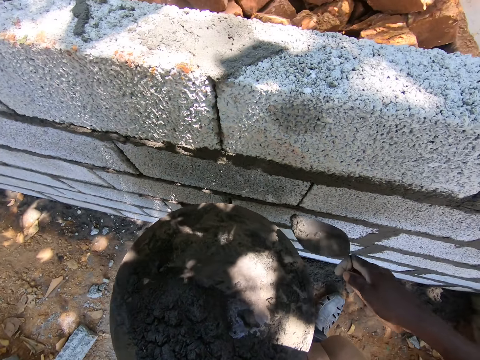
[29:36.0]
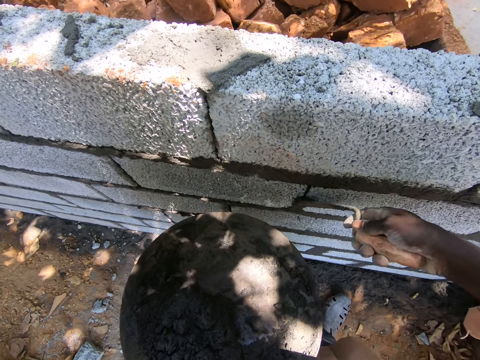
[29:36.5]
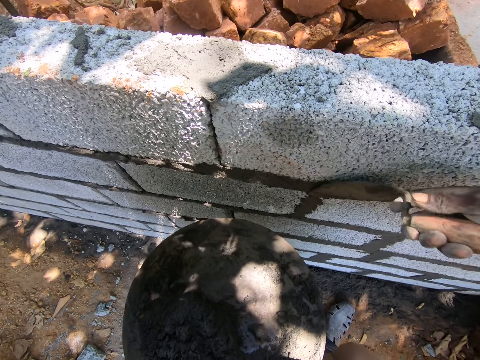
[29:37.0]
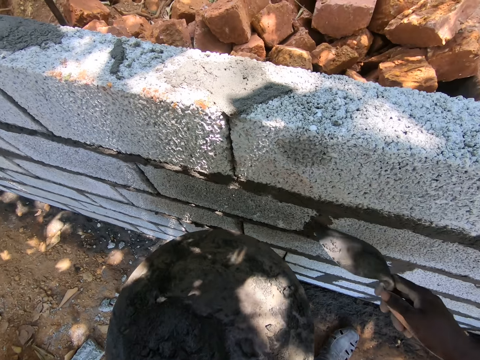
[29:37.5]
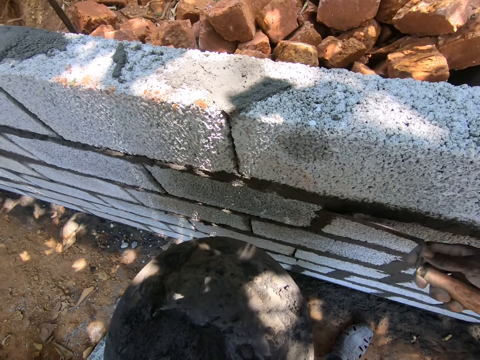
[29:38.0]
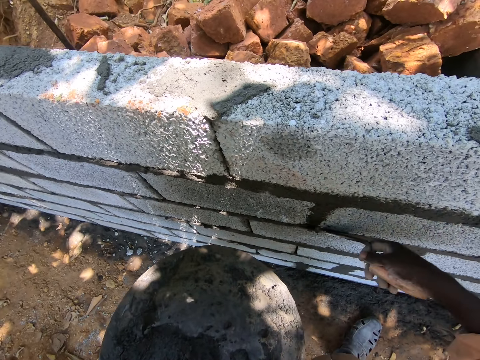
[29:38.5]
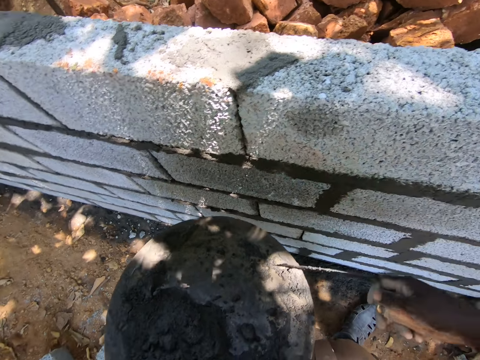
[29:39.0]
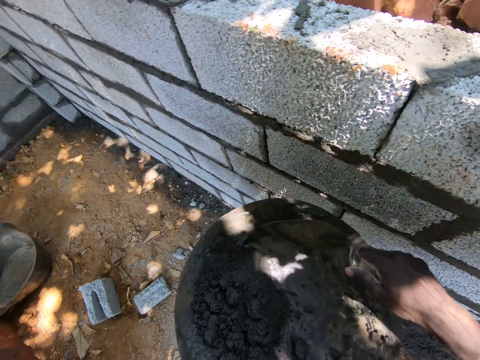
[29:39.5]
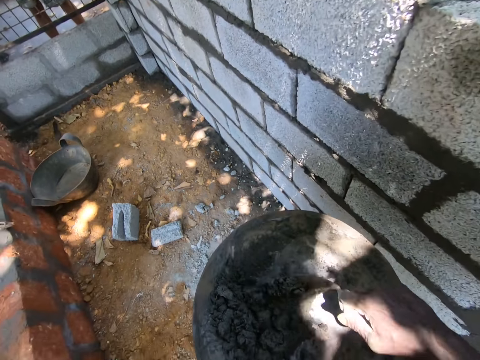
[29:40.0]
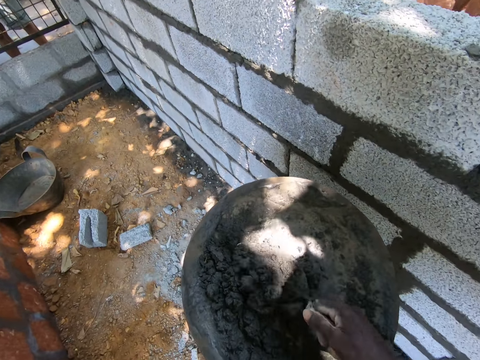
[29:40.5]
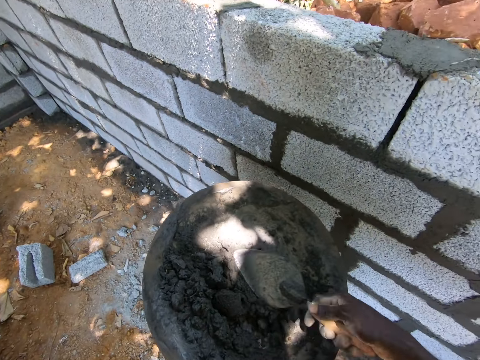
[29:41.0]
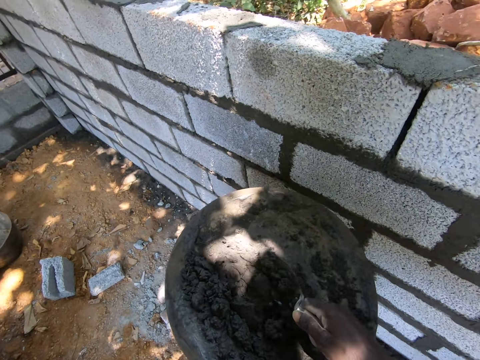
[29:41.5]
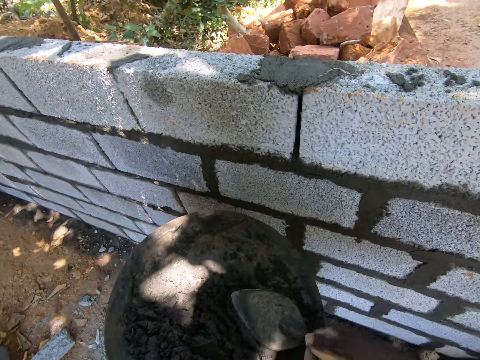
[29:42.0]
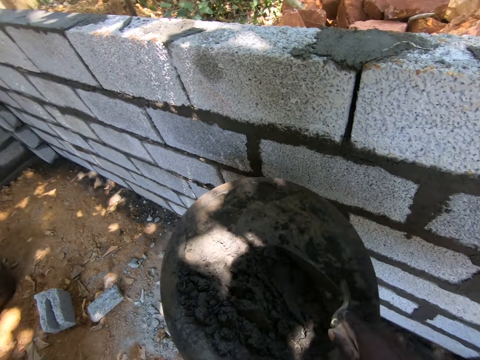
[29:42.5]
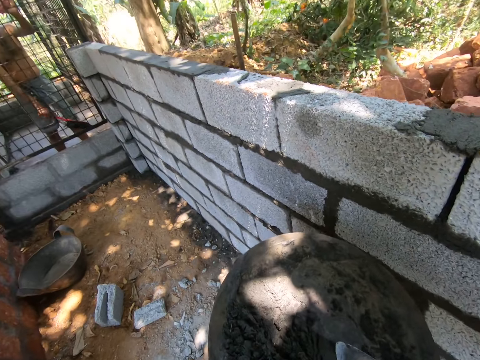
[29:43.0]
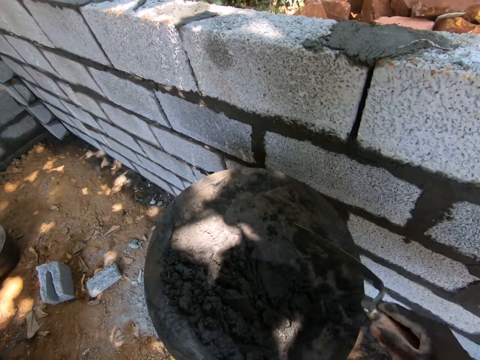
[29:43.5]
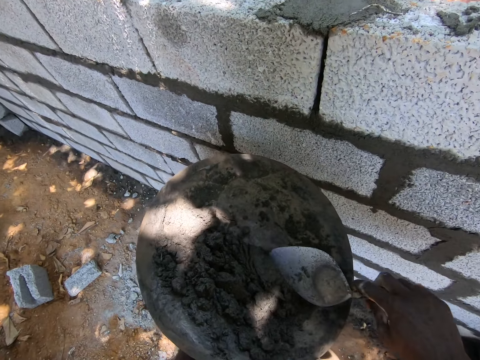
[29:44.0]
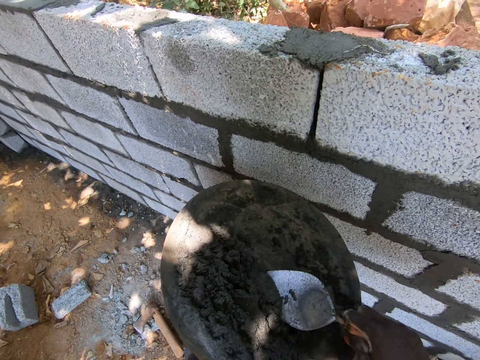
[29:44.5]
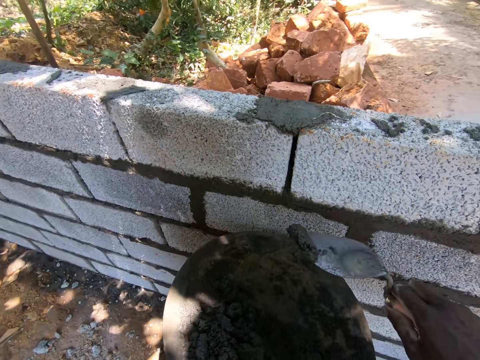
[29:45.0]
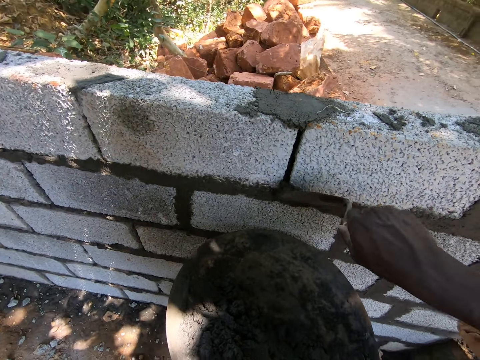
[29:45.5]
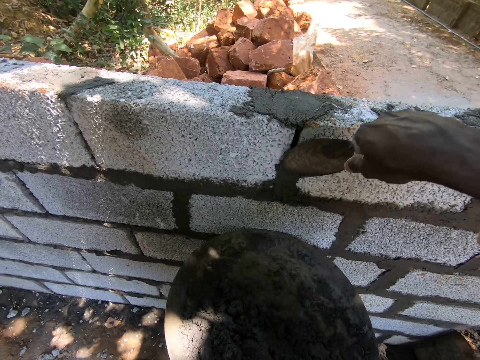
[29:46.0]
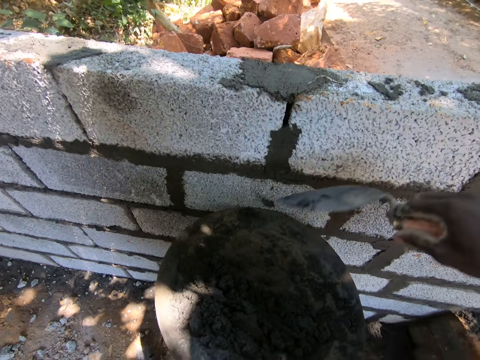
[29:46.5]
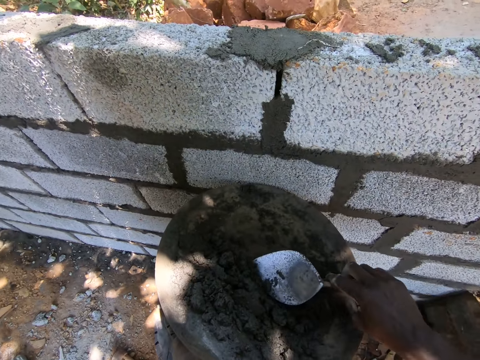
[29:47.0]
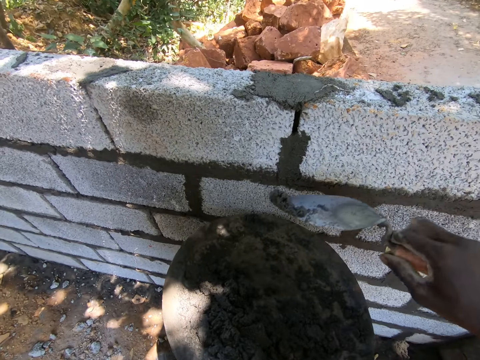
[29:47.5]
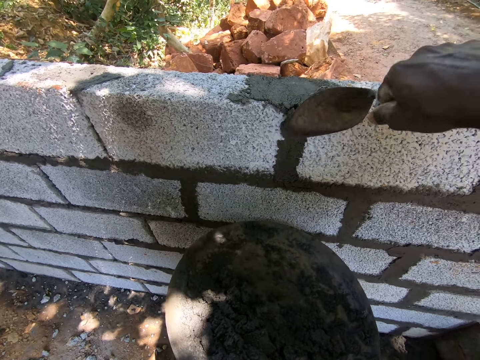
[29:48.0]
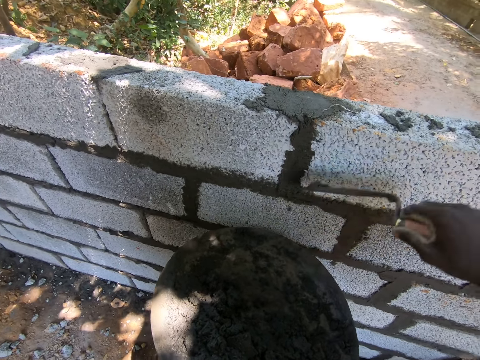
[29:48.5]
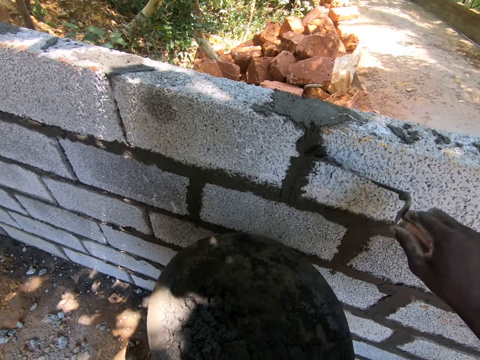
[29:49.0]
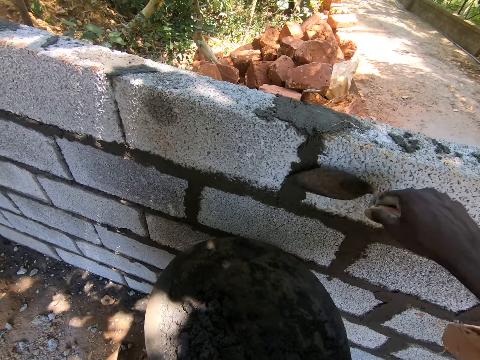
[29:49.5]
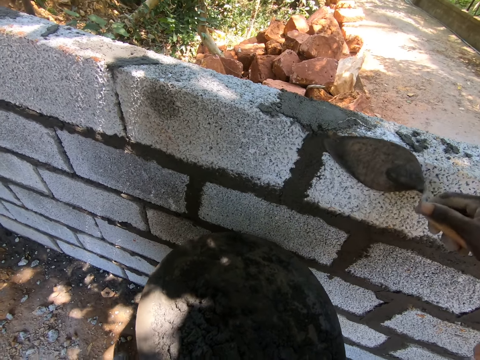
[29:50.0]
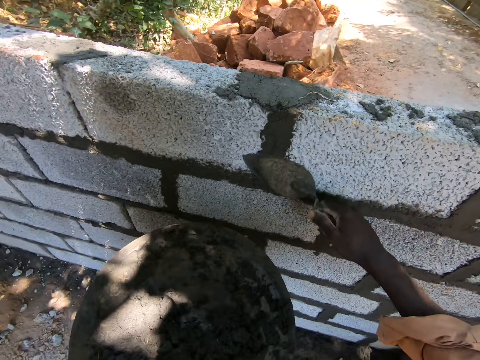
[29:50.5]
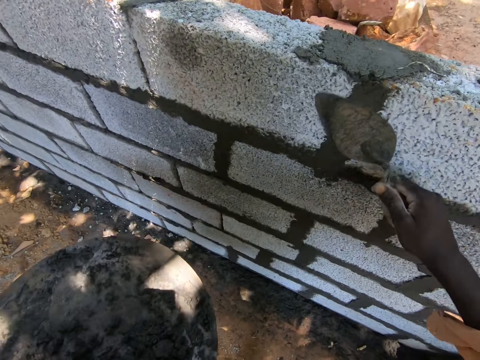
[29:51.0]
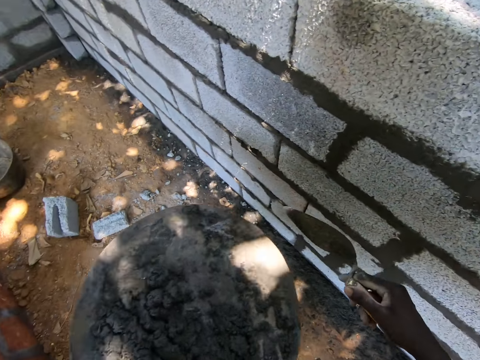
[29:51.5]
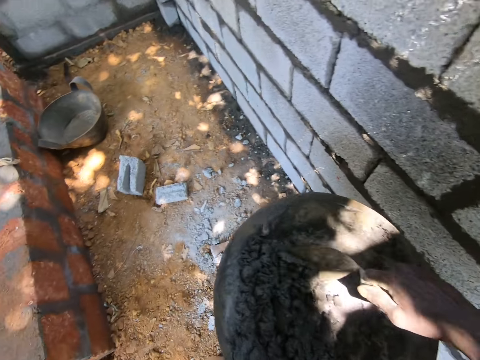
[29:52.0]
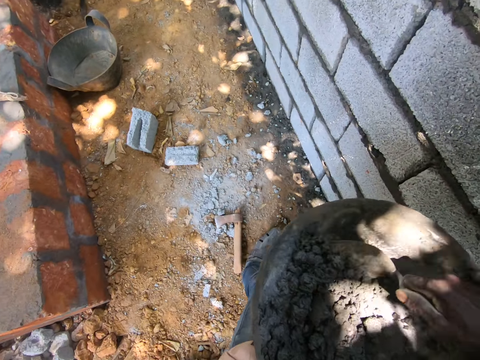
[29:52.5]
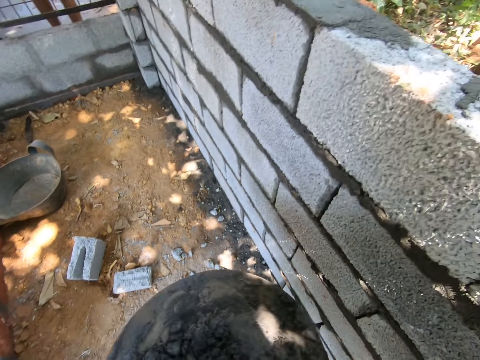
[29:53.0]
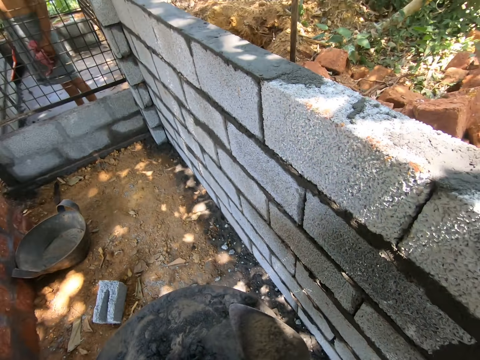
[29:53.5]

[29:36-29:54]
The camera wearer applies cement or cement mixture on the wall and smooths the cement mixture. They scoop the cement with a trowel. They apply the cement on the wall and smooth the cement mixture. They scoop the cement with a trowel. They apply the cement on the wall and smooth the cement mixture. They scoop the cement with a trowel.

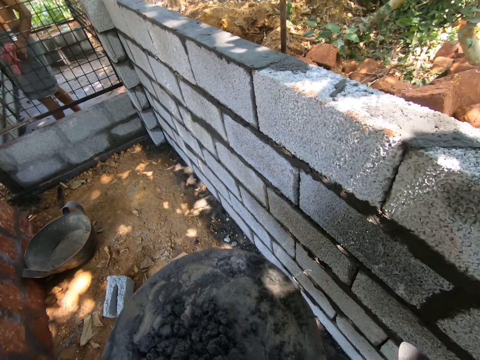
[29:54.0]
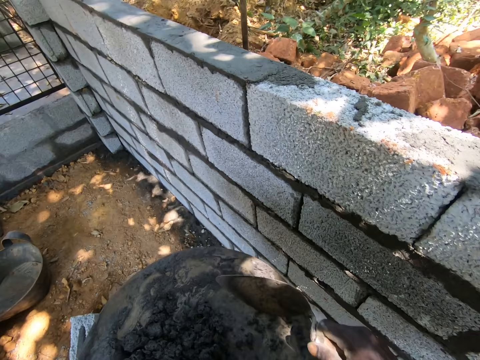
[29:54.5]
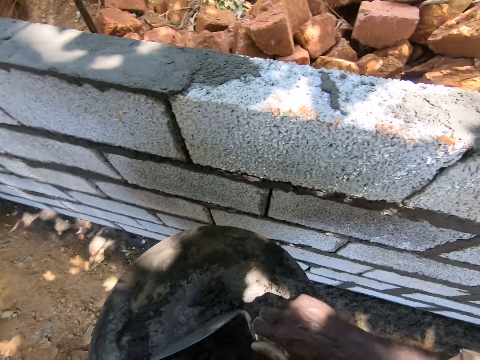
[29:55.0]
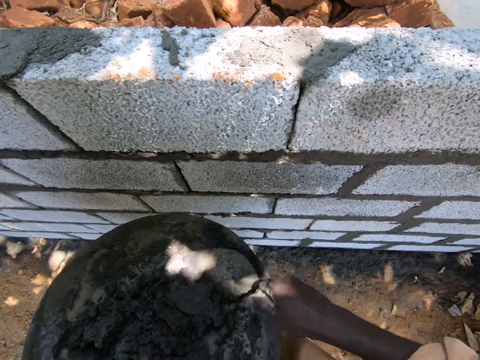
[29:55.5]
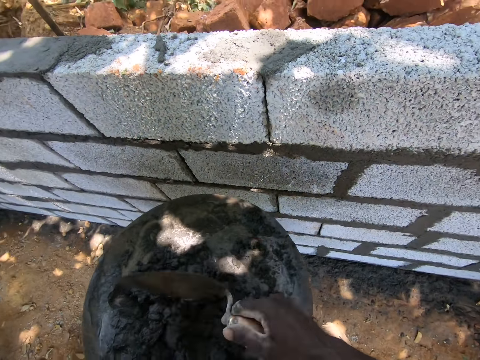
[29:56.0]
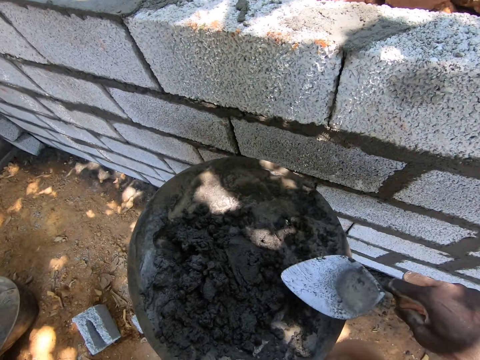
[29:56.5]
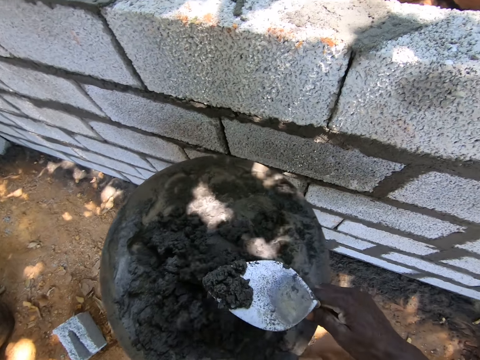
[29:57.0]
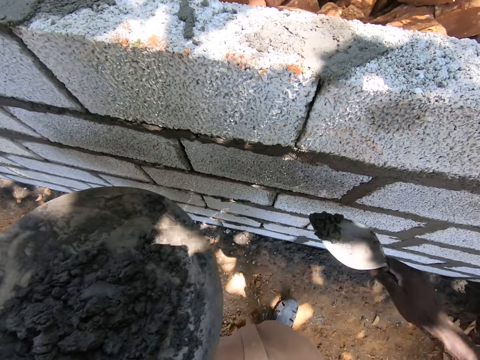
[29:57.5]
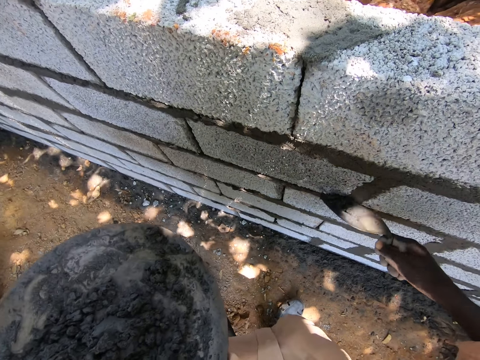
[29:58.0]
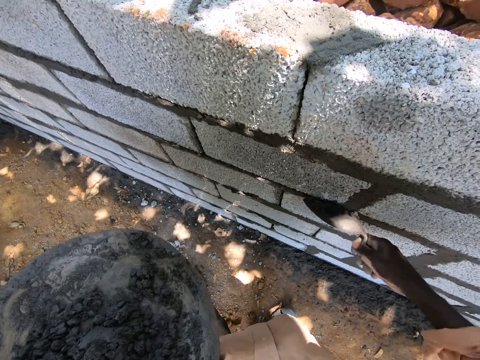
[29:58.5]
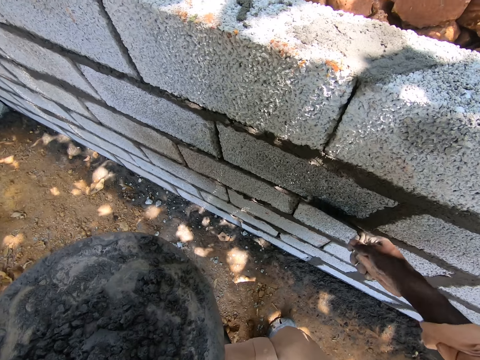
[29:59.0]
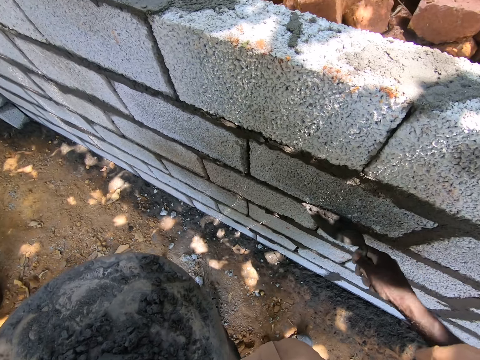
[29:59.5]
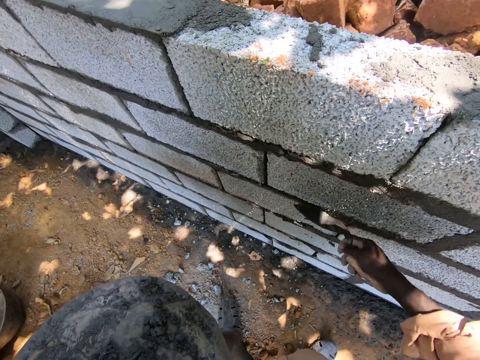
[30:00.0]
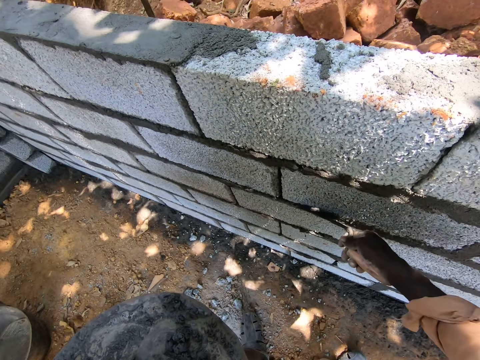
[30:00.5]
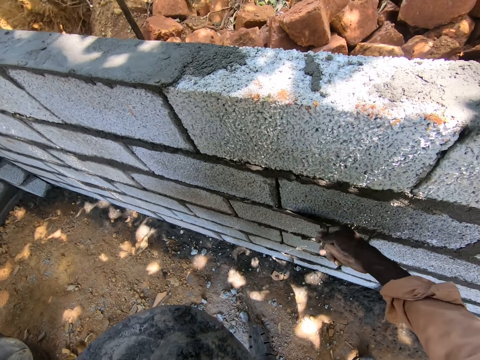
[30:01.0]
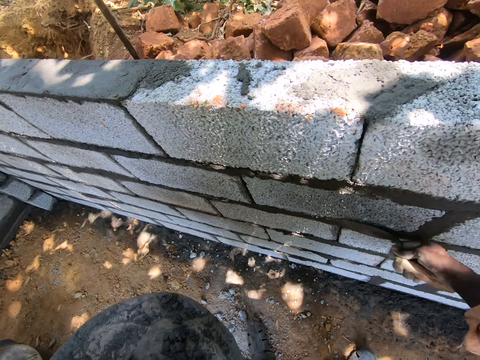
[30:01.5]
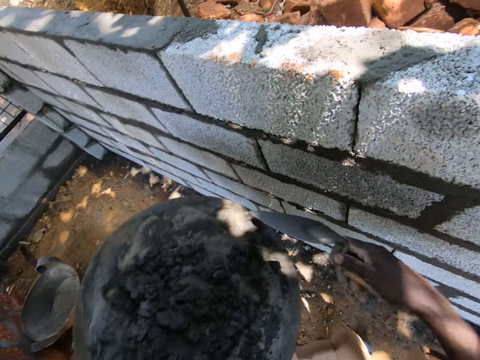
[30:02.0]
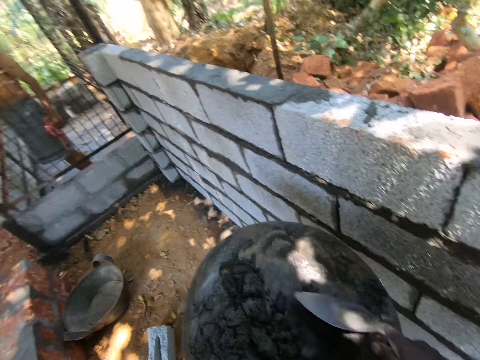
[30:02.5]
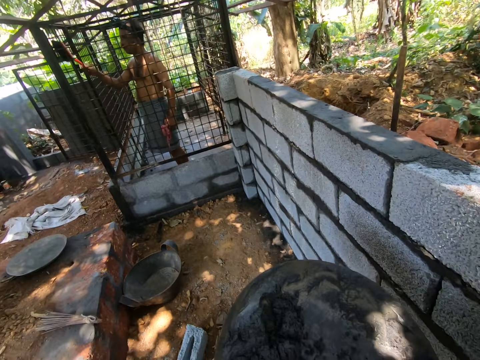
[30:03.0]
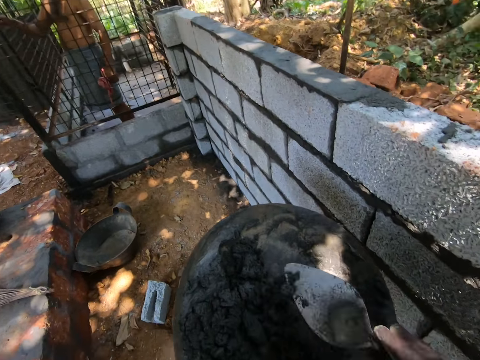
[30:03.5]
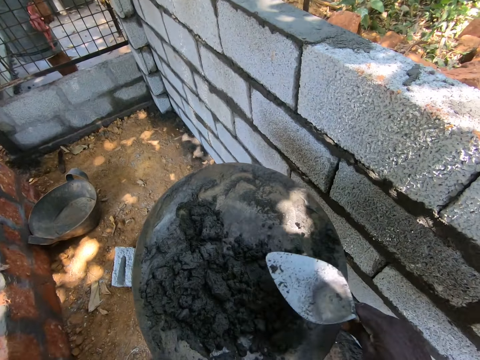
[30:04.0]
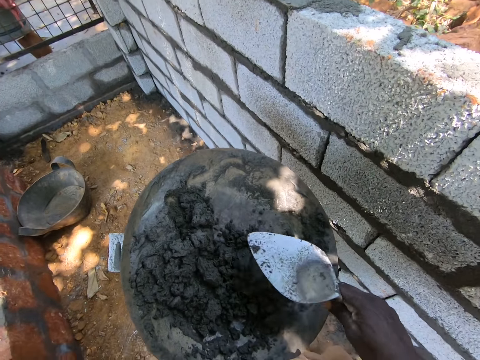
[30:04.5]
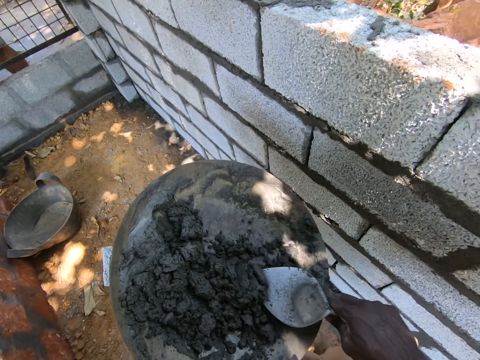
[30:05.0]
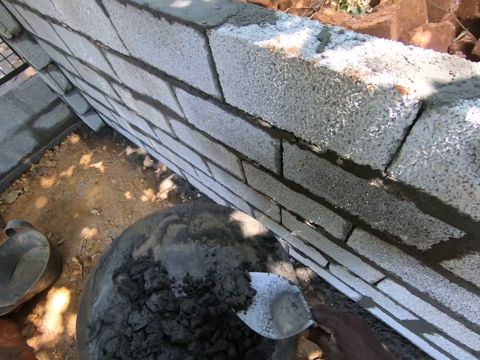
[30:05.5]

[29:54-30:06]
The camera wearer interacts with a man. They apply cement or cement mixture on the wall and smooth the cement mixture. They scoop the cement with a trowel.
